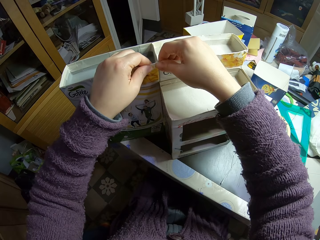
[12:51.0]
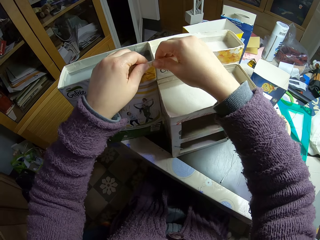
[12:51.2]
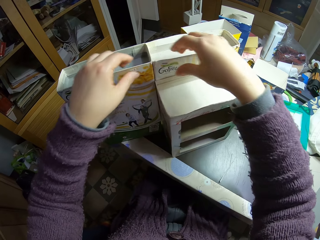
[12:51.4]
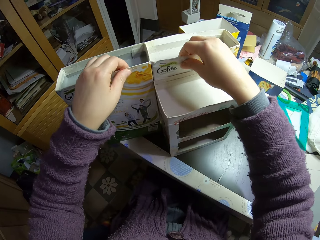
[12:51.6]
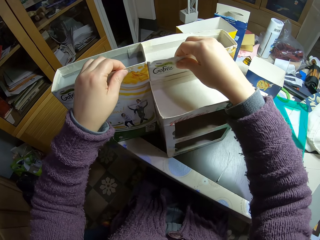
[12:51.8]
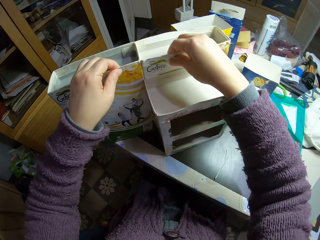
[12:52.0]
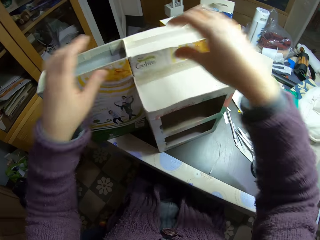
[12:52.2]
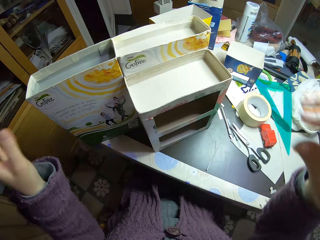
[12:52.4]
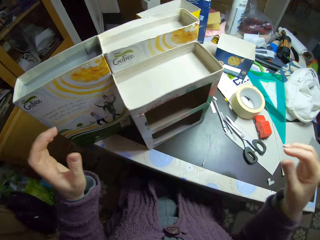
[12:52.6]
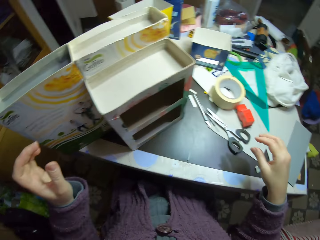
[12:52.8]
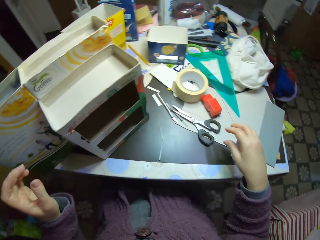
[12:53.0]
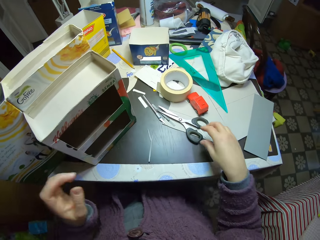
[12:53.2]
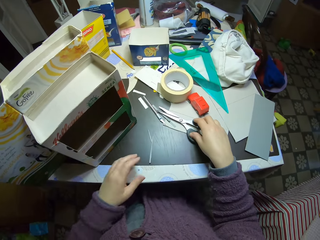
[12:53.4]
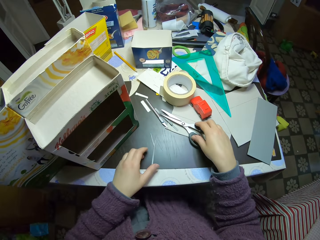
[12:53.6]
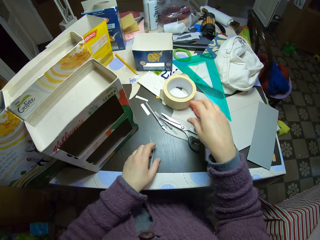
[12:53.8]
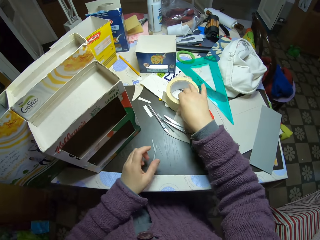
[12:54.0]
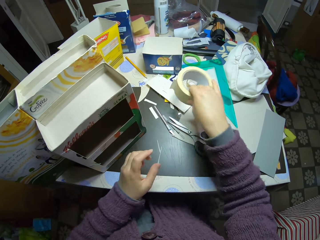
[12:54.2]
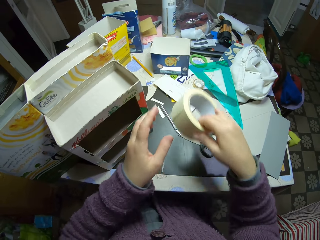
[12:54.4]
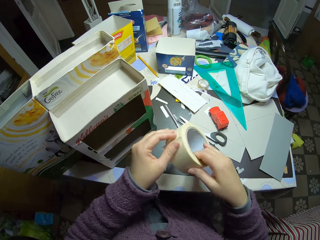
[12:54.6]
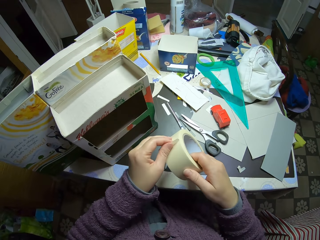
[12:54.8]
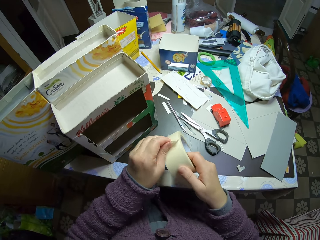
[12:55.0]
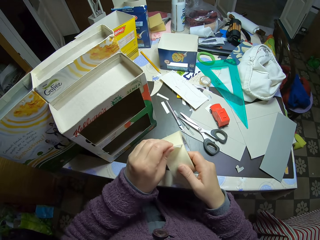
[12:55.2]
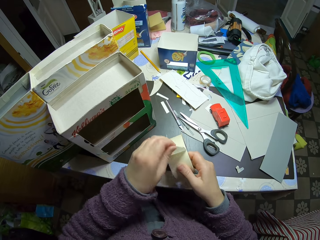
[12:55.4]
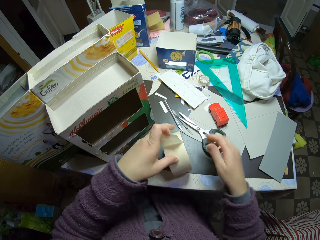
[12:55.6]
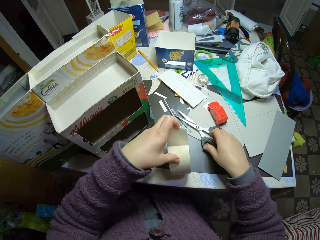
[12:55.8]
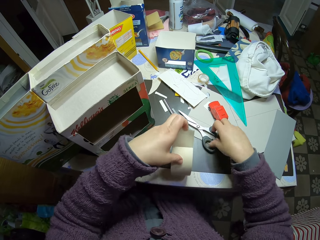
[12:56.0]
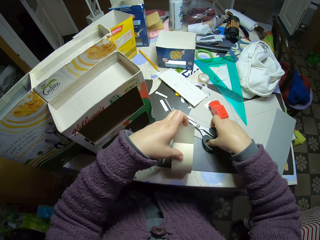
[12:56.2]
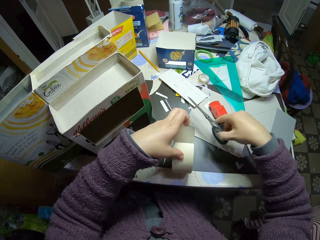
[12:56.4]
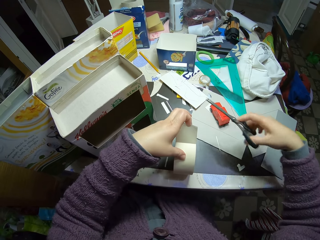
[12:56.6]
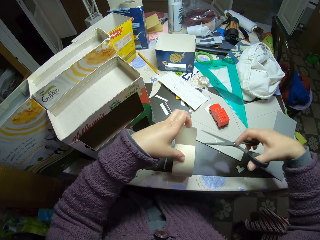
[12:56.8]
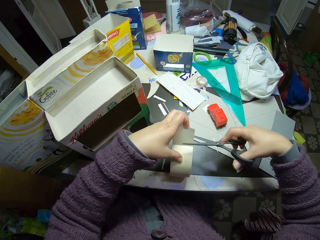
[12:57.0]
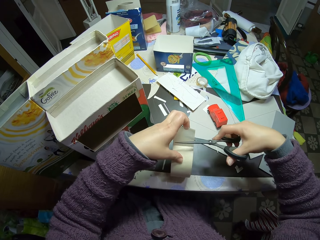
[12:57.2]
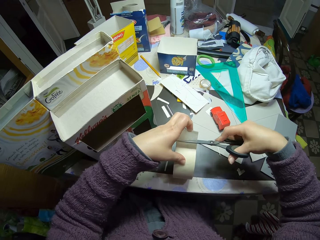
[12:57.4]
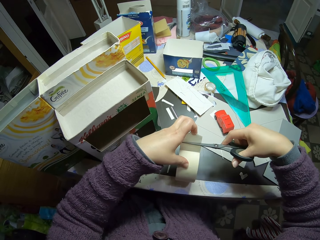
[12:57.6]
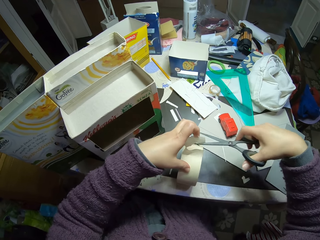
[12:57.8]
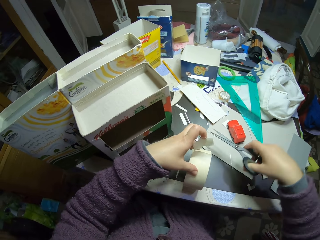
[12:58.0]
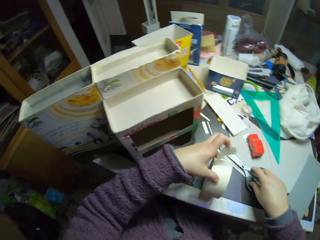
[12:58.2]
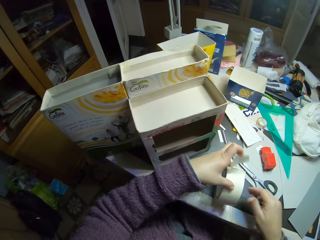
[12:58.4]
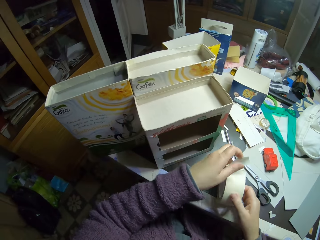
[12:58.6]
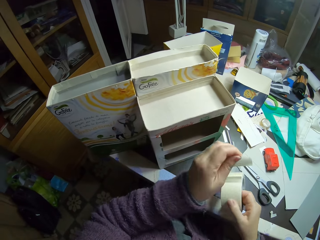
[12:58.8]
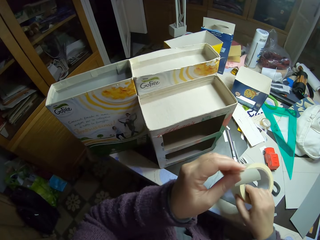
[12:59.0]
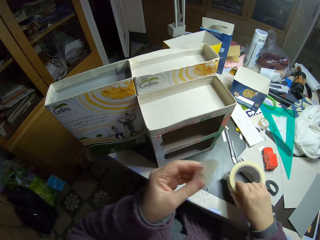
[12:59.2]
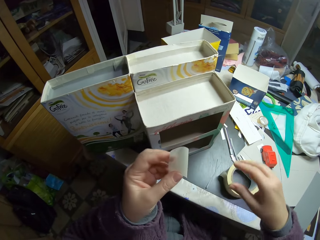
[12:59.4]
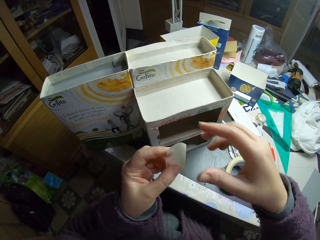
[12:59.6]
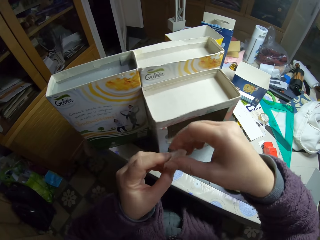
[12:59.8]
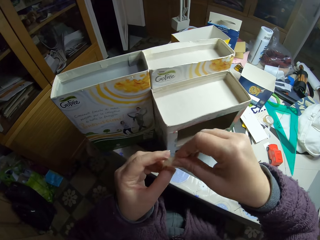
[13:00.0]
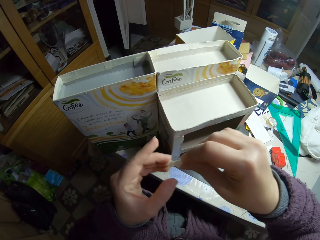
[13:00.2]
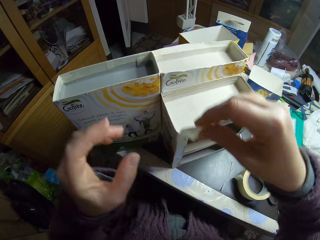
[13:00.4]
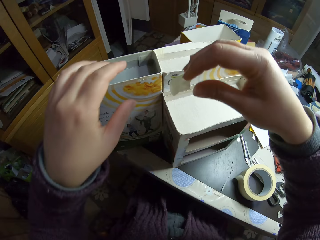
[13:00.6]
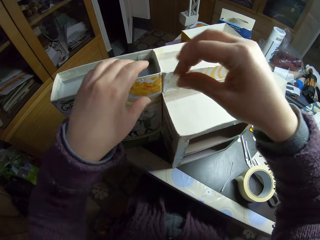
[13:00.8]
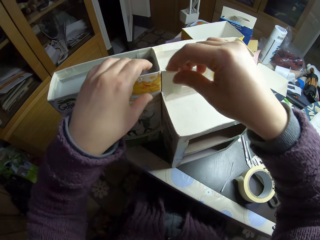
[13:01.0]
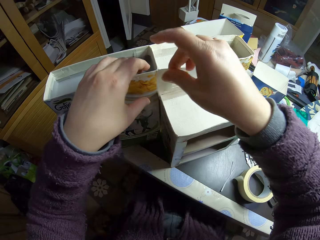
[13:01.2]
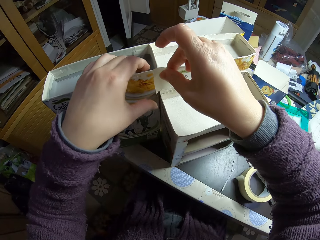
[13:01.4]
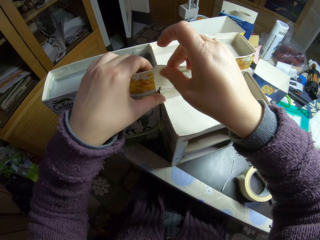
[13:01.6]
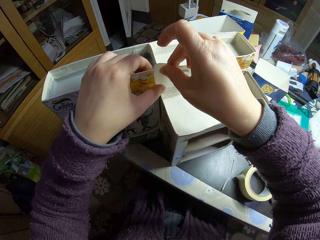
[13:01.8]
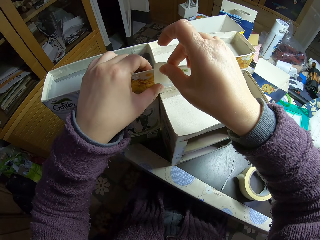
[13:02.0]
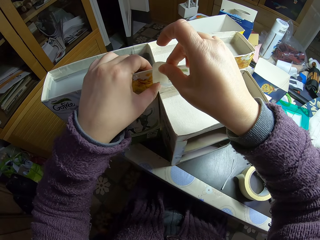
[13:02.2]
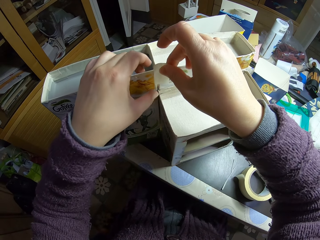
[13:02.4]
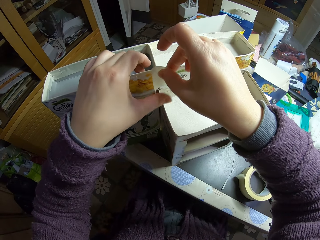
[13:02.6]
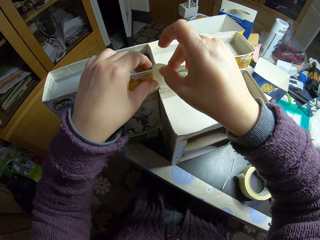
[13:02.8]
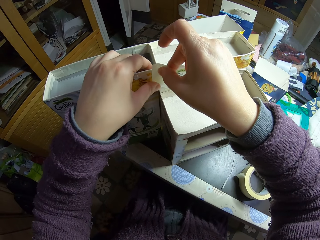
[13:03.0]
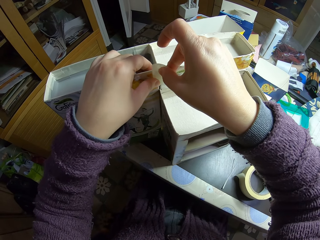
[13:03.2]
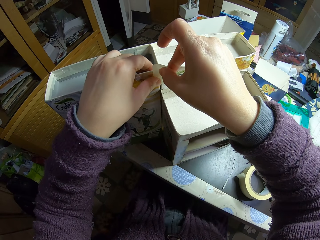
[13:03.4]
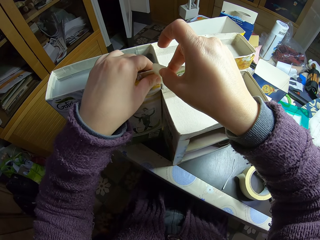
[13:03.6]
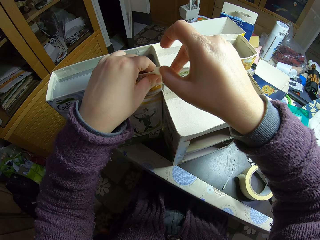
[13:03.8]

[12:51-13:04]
The camera wearer touches the scissors and touches carton pieces. They pick the paper tape or sellotape from the table. They pull the sellotape. They unwrap the paper tape. They place the sellotape on the table. They pick the scissors from the table. They cut the paper tape with the scissors. They drop the scissors on the table. They pick the sellotape roll, tear the sellotape, place the sellotape on the table, and pass the sellotape to the right hand. They hold the carton toy car rack. They gum the paper model with the paper tape.

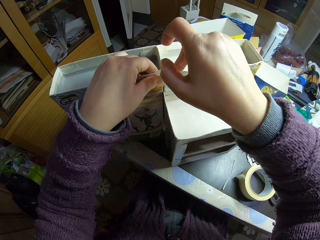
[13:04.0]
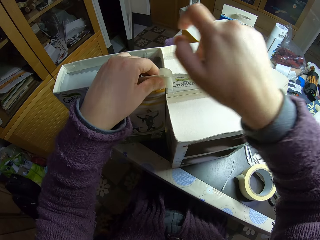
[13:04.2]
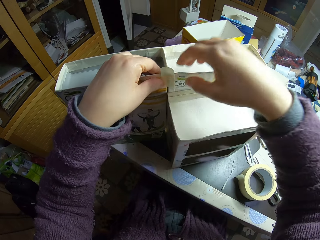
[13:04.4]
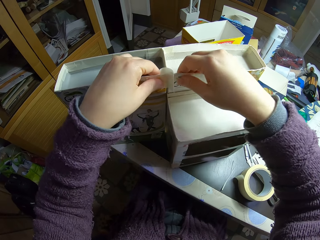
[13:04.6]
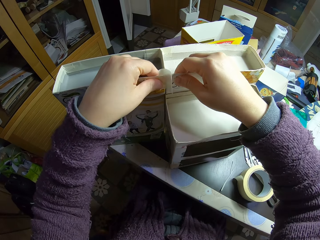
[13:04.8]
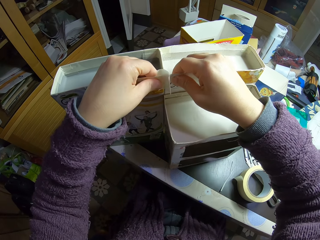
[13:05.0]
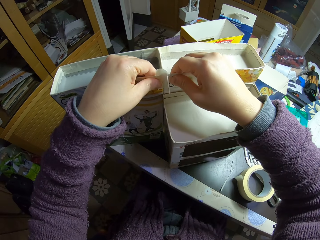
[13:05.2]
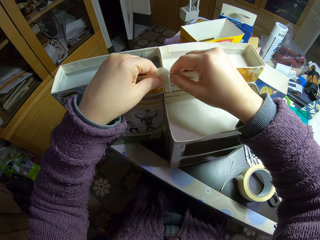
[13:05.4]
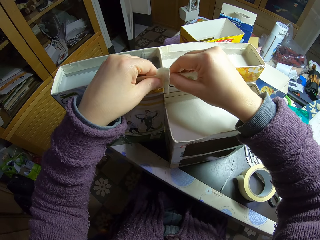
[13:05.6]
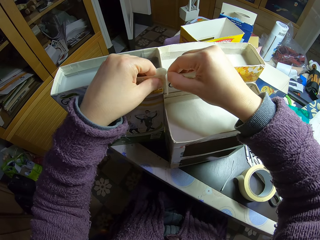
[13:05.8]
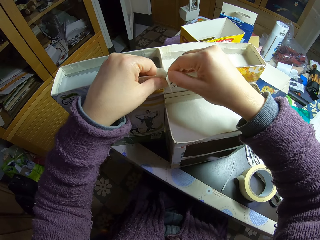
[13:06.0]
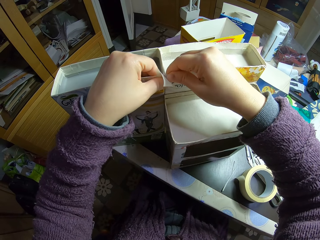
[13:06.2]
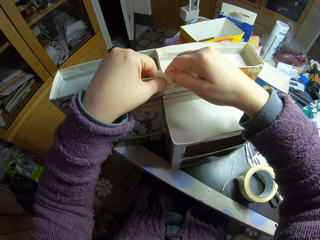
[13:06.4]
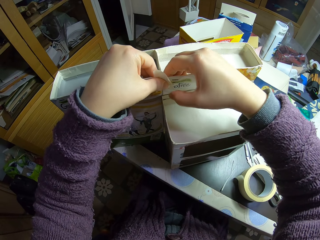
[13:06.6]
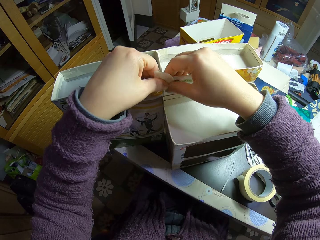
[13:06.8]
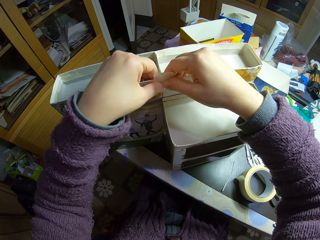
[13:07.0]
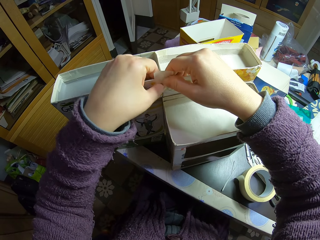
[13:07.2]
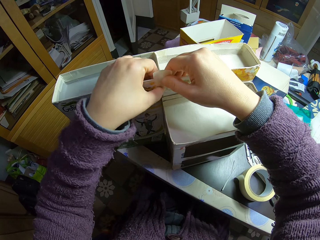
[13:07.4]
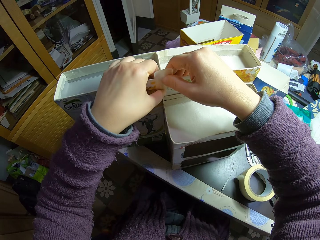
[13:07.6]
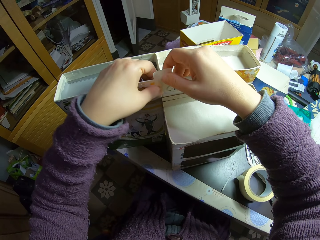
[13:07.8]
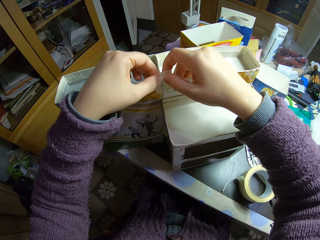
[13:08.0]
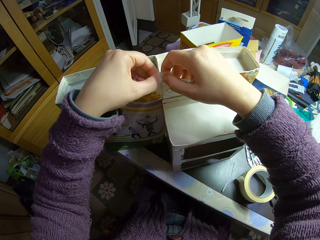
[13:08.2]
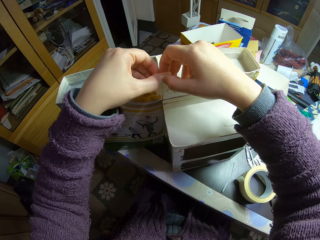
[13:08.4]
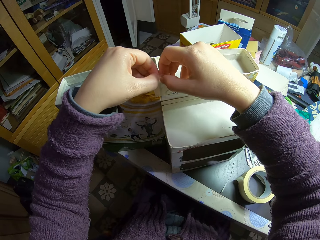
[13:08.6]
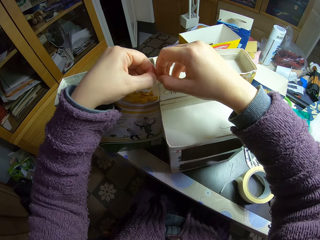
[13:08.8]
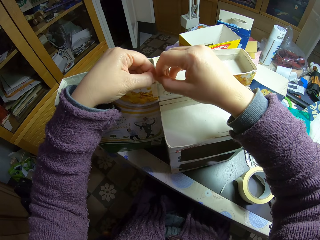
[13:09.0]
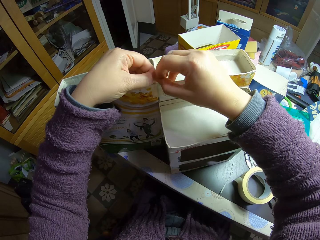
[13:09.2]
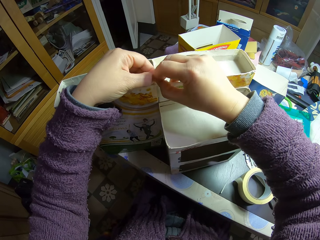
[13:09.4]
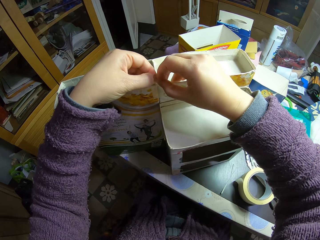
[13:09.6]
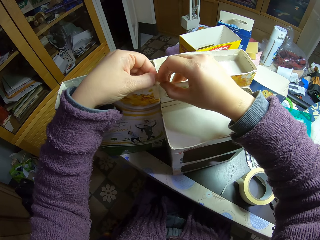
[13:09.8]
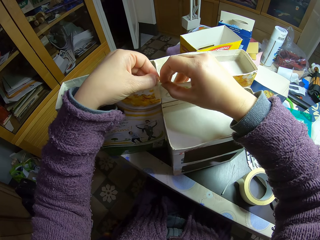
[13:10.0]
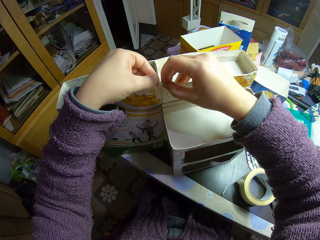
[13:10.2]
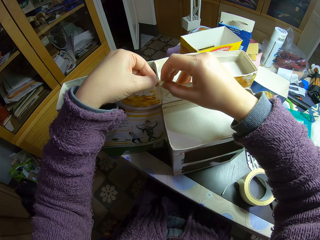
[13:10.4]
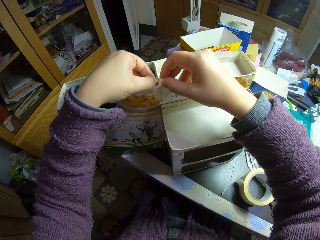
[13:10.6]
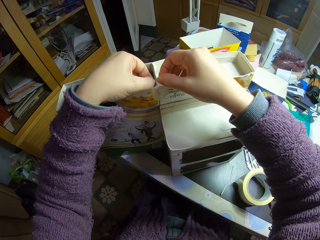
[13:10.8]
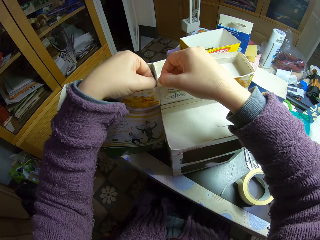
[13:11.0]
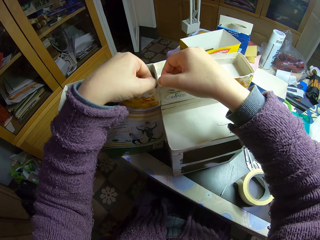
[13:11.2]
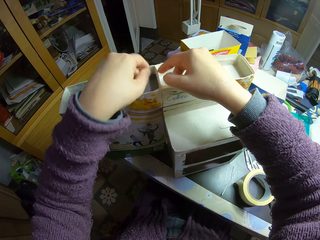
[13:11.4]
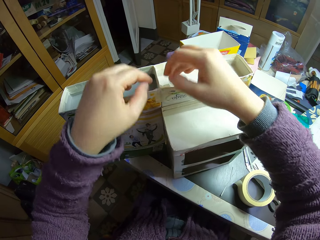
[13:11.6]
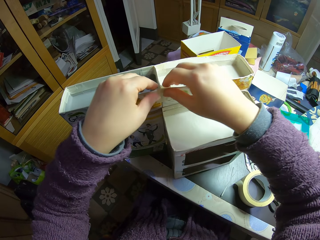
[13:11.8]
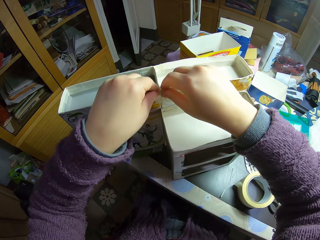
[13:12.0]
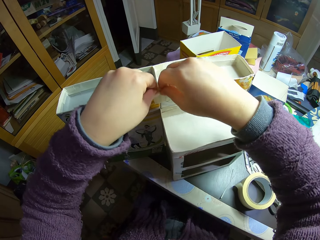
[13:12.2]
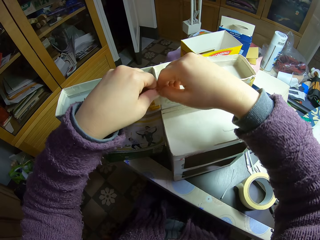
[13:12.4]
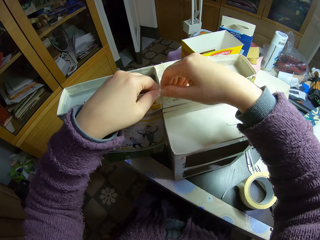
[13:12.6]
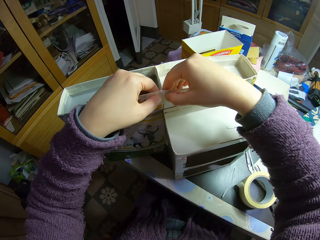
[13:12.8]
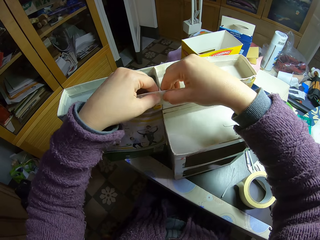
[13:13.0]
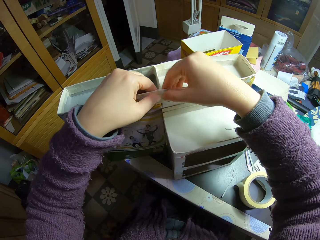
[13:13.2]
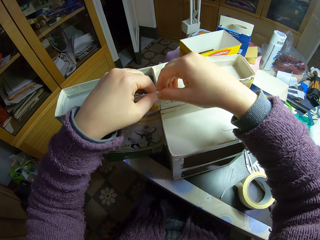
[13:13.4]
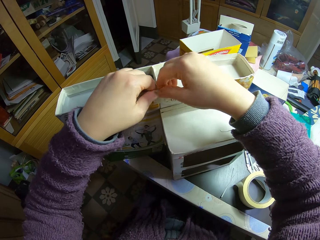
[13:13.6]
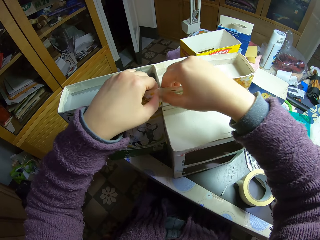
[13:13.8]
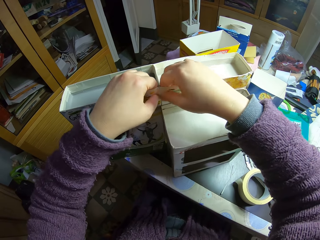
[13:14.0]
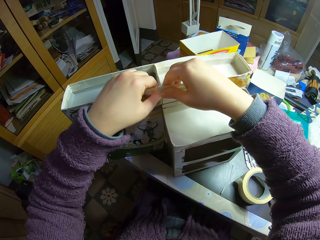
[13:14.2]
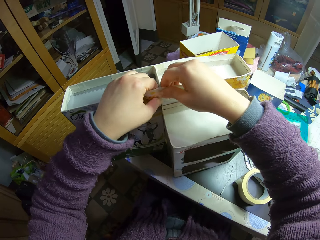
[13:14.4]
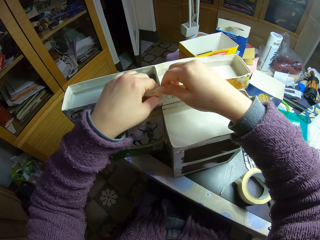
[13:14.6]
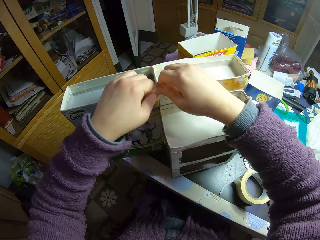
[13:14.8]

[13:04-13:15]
The camera wearer adjusts the carton toy car rack. They press the sellotape, tear the sellotape, tape the carton toy car rack, and press the sellotape.
